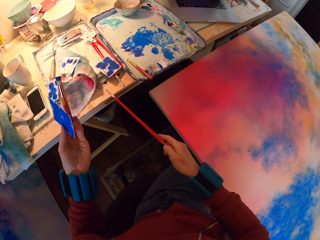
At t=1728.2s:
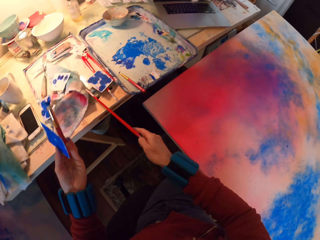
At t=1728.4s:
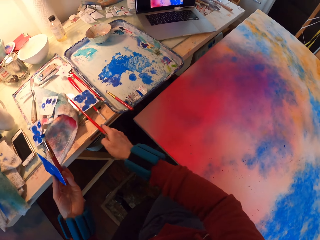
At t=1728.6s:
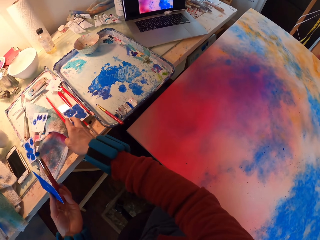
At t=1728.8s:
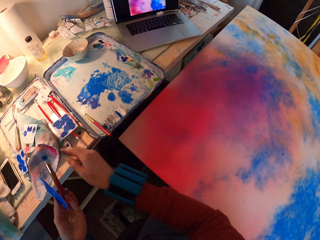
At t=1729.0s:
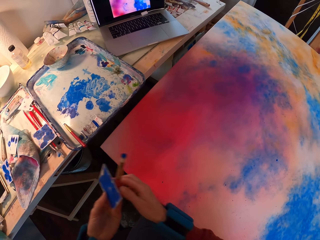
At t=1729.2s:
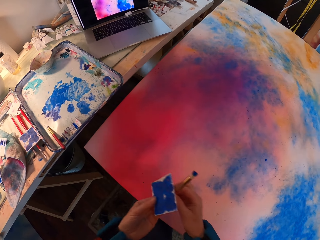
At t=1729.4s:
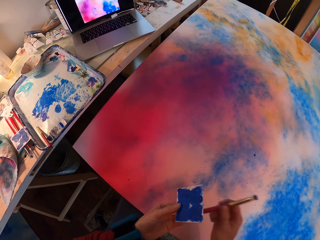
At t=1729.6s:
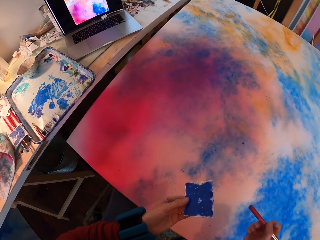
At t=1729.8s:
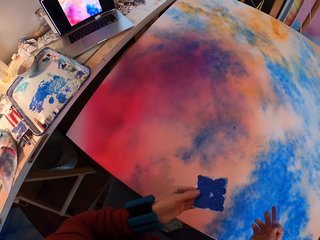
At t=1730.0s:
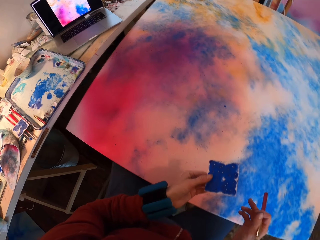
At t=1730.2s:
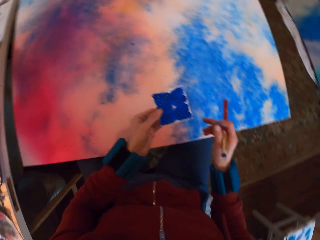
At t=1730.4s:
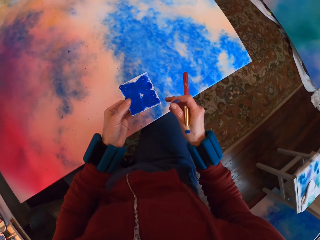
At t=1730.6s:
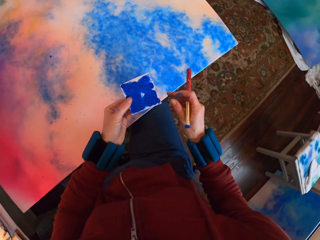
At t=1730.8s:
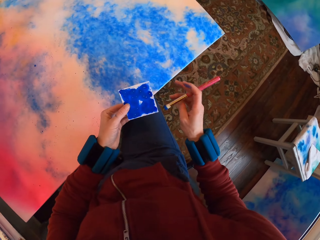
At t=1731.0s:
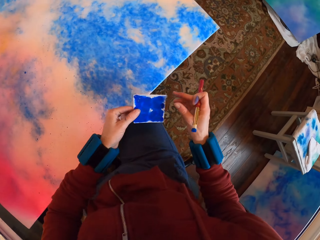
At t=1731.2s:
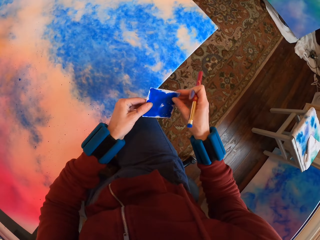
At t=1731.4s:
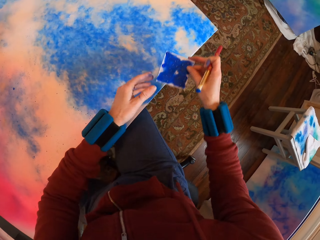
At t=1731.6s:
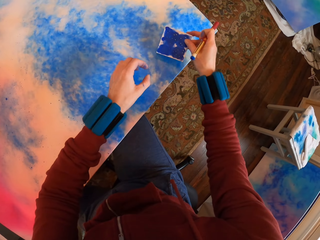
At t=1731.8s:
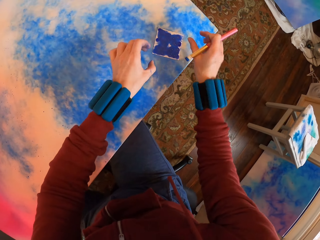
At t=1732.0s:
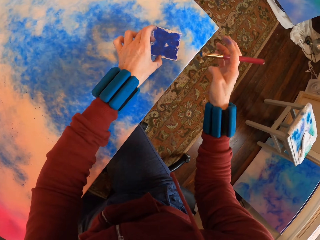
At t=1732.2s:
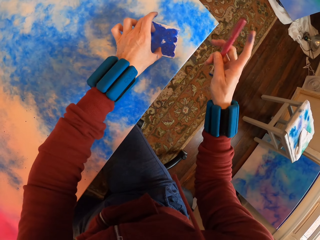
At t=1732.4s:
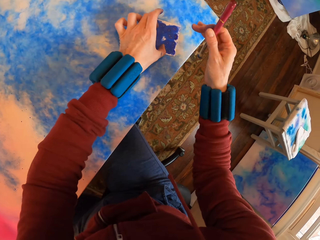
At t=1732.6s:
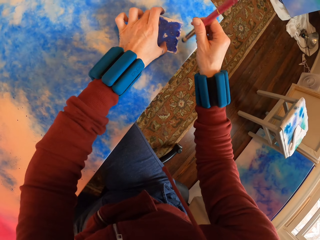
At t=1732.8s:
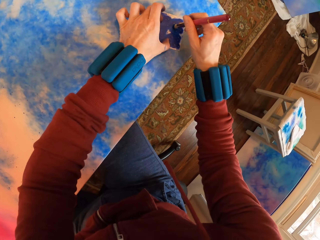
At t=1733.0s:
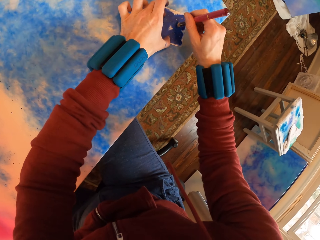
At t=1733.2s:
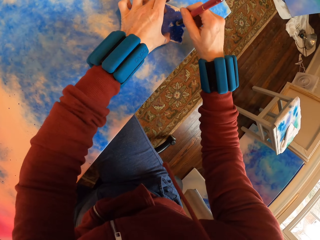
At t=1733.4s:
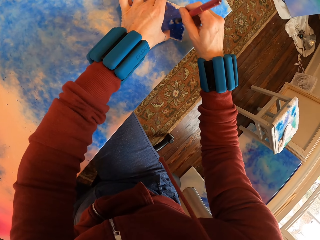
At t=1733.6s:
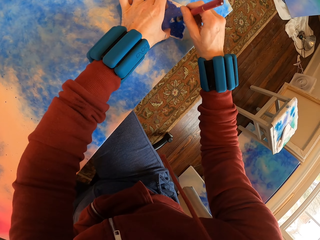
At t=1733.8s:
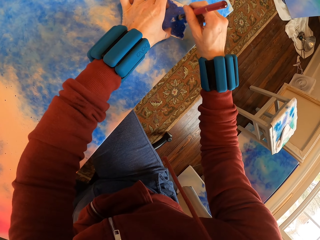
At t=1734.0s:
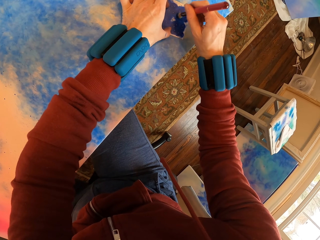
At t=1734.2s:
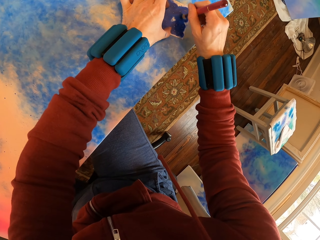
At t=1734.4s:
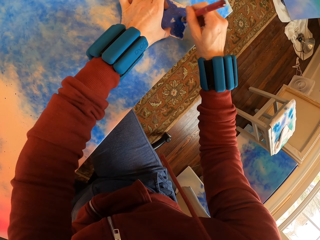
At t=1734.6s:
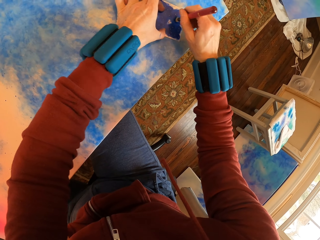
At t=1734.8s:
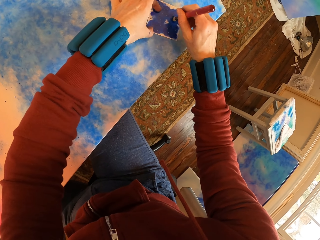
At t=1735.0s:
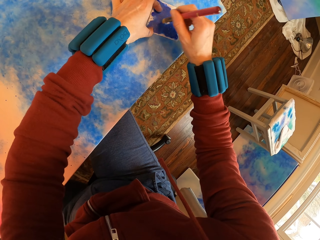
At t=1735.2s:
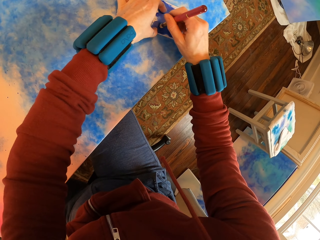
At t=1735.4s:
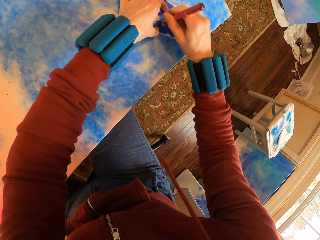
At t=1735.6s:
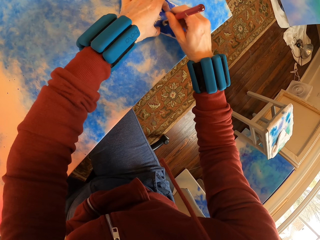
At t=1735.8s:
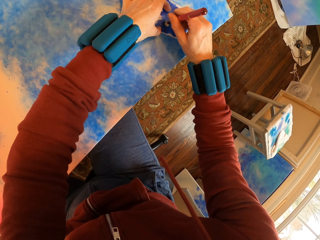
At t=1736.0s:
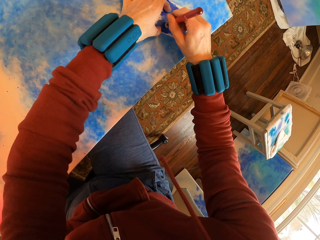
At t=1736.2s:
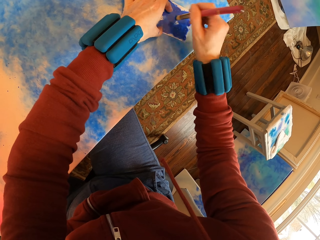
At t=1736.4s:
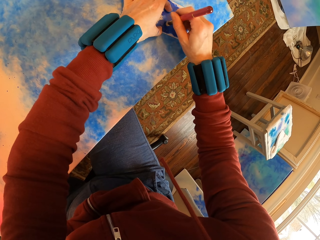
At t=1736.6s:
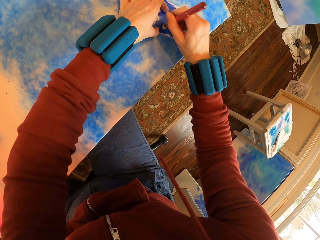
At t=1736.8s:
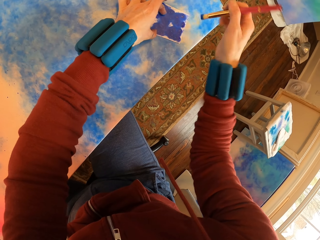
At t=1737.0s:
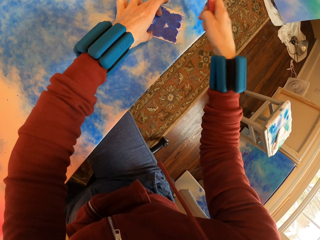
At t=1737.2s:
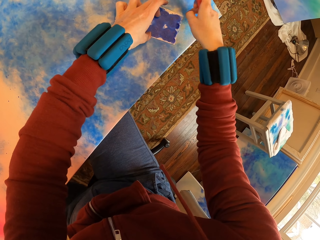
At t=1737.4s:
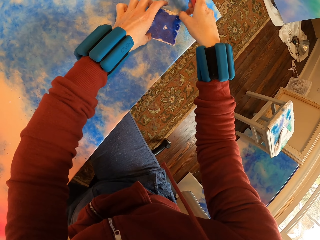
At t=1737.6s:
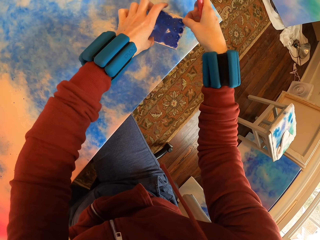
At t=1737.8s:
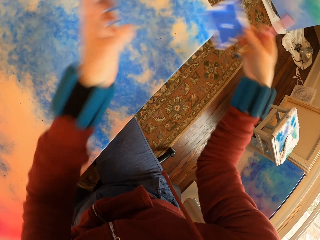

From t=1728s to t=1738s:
The camera wearer places the paint brush on the table. They paint the canvas. They press watercolor paper on the painting with the brush.

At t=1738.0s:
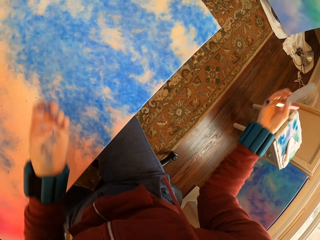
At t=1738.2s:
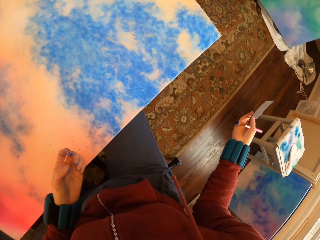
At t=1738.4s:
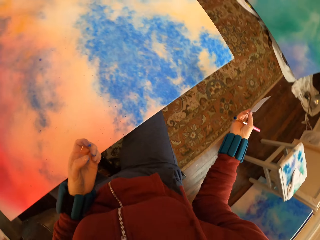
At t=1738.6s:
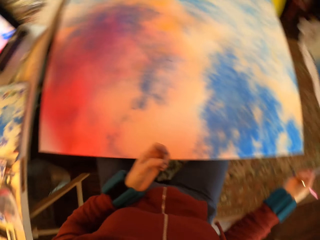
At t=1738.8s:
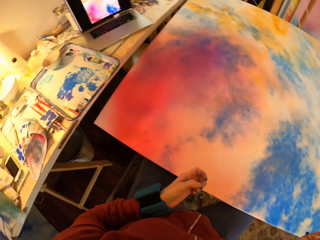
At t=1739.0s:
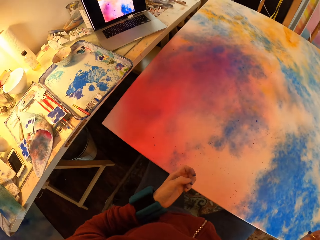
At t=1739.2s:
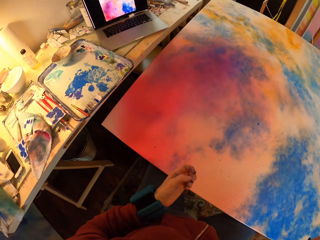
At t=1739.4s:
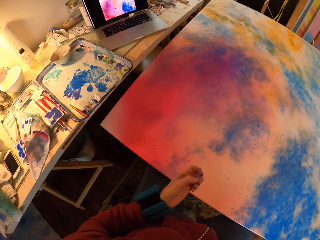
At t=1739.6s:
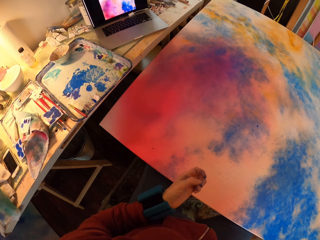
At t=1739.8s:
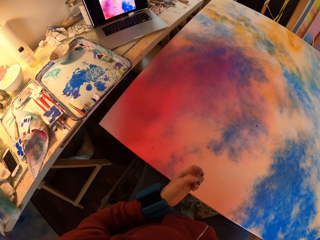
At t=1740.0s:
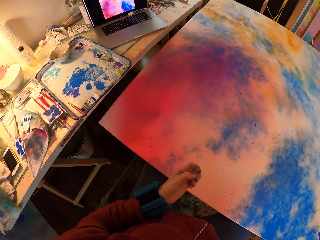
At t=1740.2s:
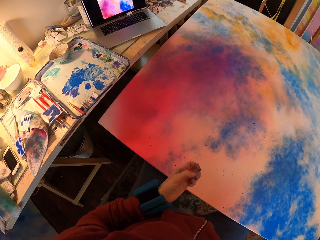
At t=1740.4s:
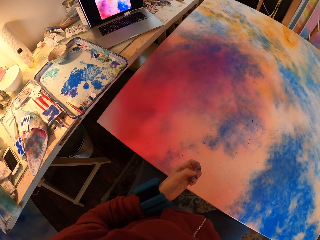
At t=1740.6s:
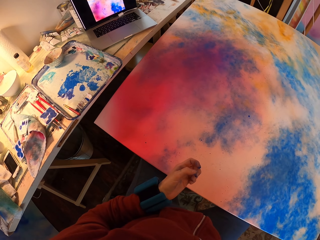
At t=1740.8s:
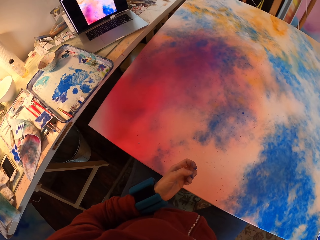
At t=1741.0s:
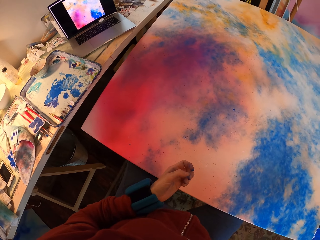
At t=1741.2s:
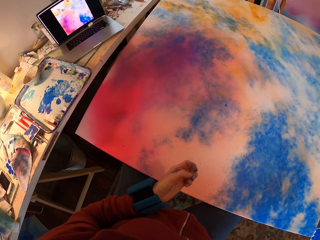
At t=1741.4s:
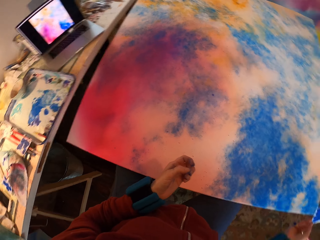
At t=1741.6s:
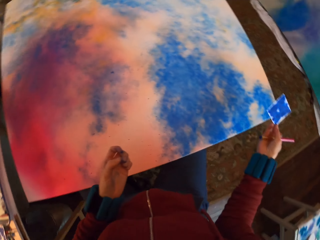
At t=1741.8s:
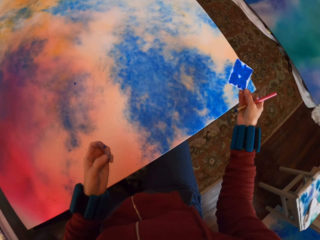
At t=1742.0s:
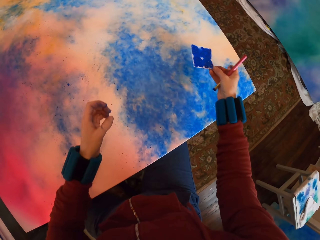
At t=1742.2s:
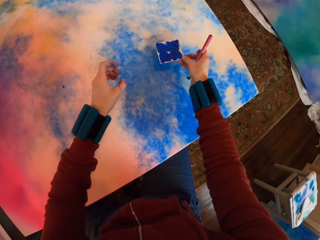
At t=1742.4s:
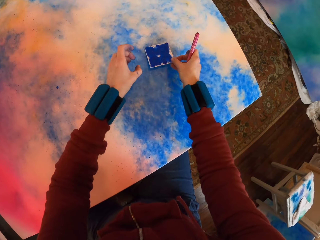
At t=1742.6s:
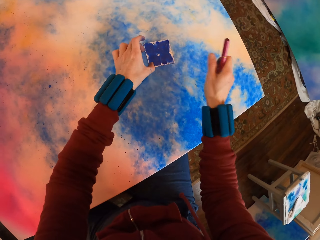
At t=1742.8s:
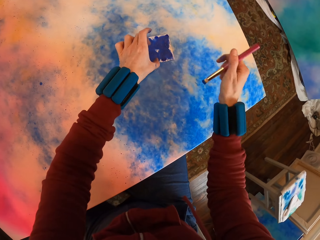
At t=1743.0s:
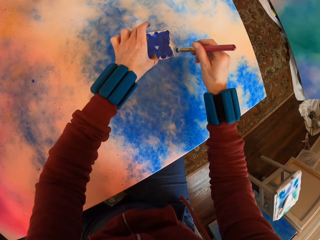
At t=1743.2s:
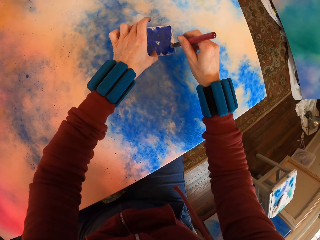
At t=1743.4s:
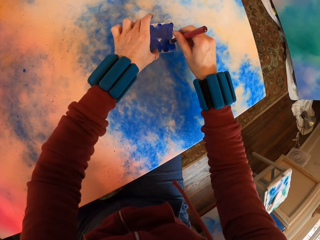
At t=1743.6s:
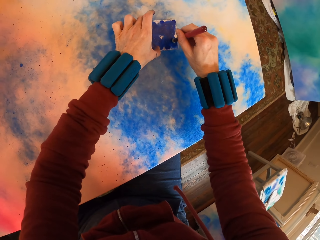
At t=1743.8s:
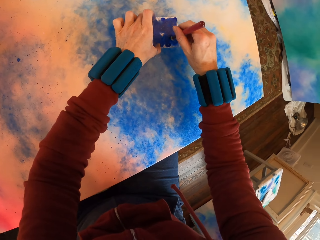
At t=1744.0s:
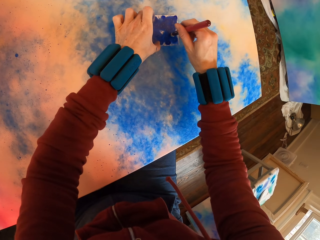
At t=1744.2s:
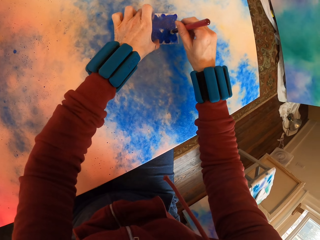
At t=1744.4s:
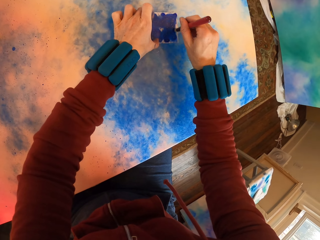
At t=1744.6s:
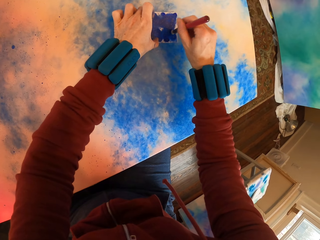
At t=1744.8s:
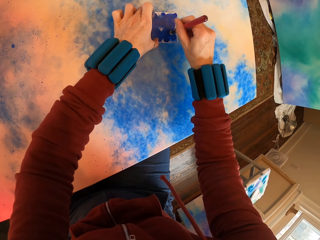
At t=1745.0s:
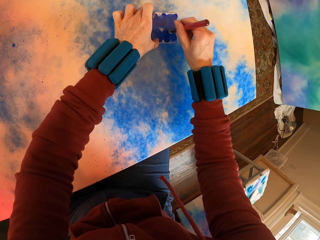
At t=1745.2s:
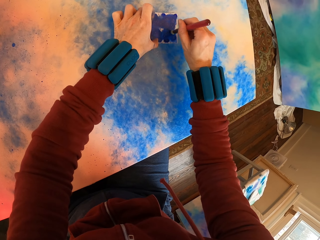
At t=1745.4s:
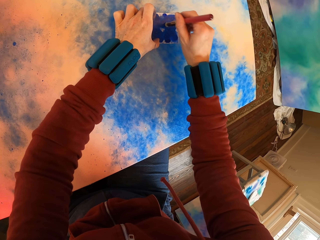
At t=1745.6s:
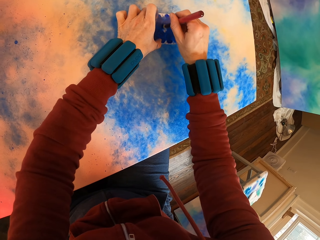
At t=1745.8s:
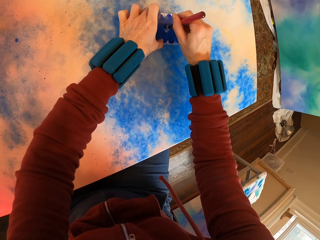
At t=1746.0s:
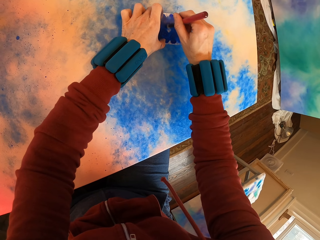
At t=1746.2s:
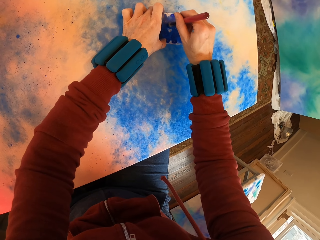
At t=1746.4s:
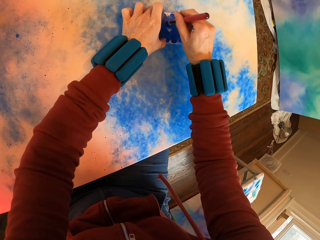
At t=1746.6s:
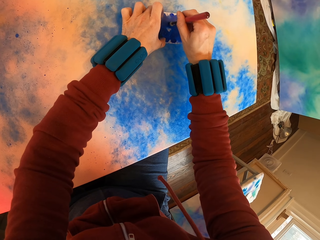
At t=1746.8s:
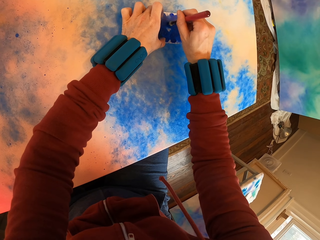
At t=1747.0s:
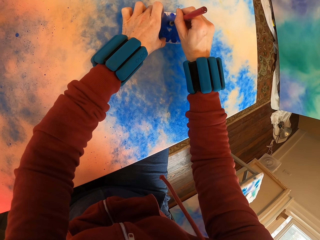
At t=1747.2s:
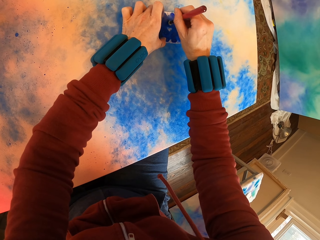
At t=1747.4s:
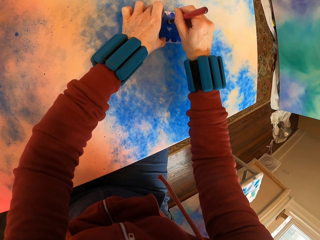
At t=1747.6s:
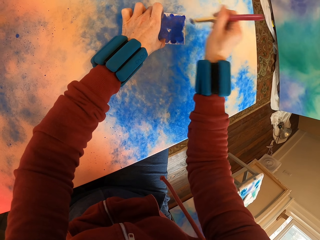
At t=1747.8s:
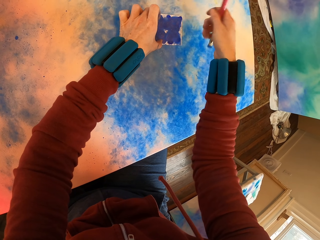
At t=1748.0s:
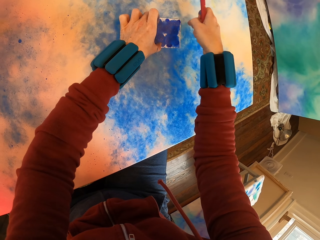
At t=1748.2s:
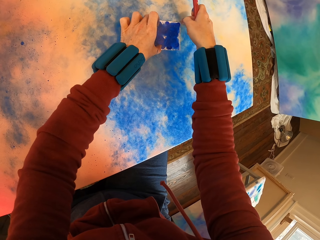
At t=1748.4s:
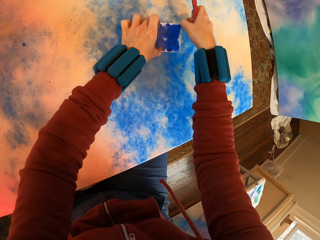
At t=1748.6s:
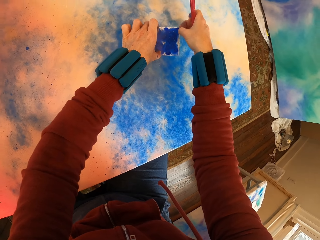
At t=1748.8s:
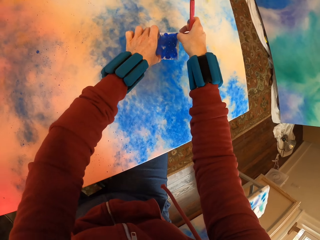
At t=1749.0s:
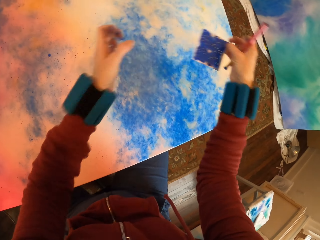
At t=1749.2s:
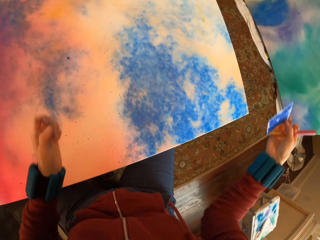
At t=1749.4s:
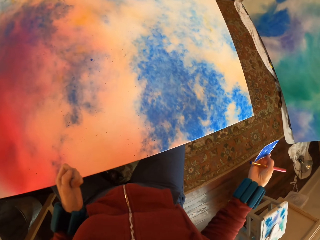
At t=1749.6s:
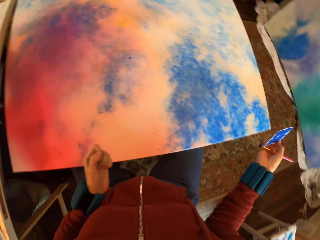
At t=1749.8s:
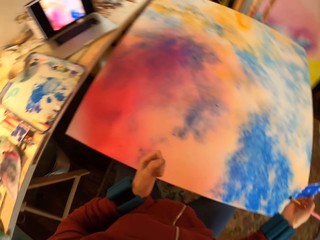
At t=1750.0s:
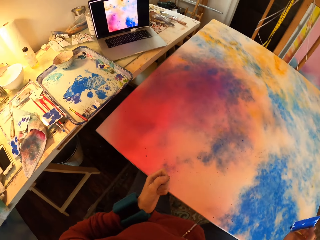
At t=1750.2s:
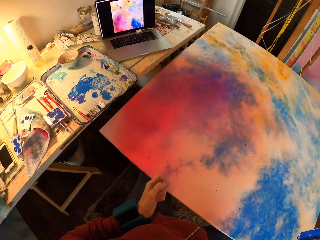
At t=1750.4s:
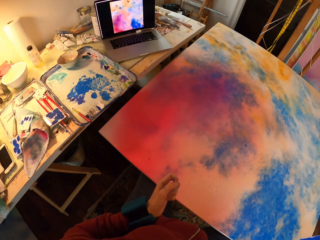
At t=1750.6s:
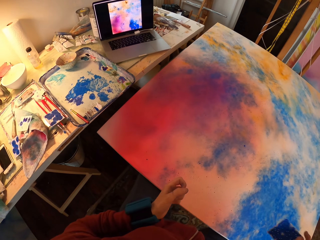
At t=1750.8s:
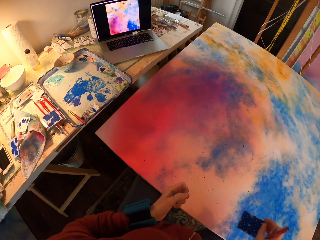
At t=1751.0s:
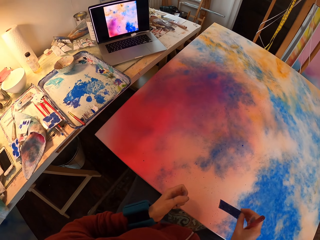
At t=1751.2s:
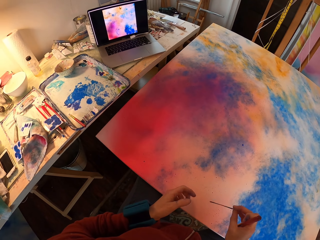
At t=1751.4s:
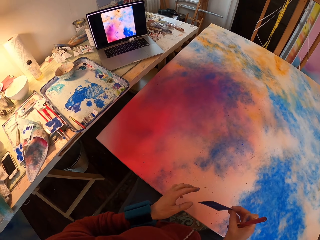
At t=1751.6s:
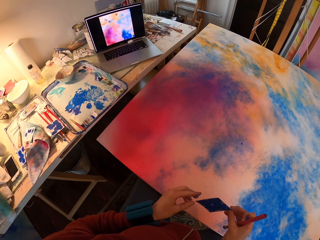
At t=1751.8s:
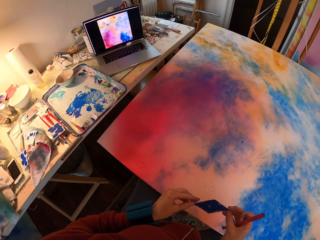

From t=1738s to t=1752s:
The camera wearer looks around. They paint the canvas. They look at the painting.
